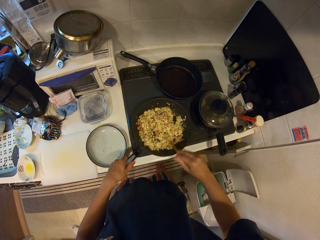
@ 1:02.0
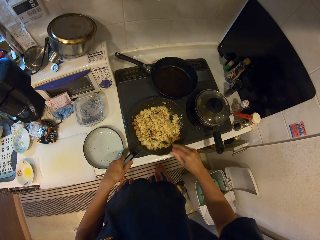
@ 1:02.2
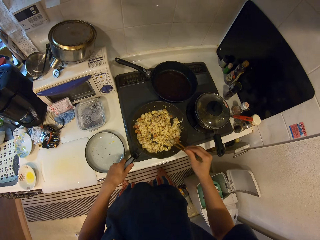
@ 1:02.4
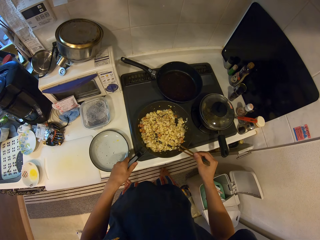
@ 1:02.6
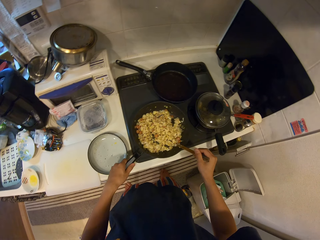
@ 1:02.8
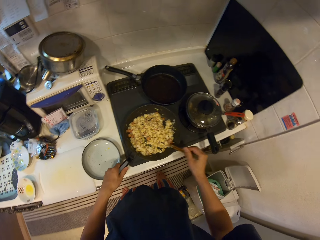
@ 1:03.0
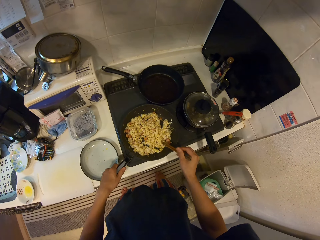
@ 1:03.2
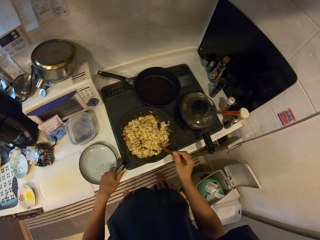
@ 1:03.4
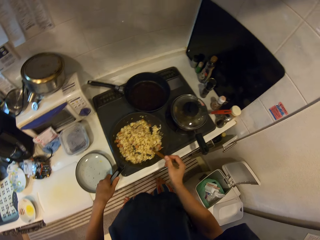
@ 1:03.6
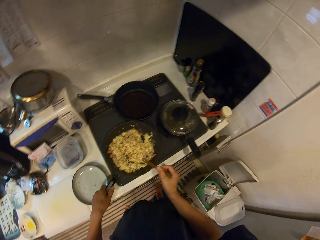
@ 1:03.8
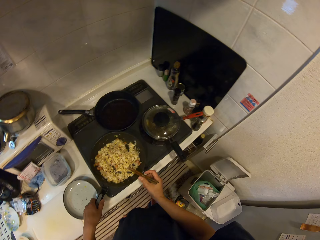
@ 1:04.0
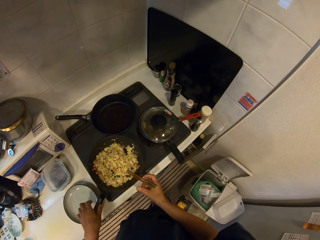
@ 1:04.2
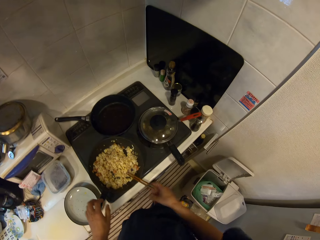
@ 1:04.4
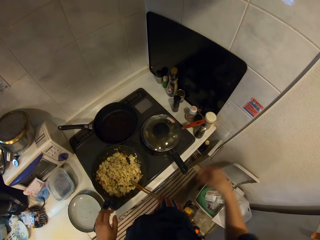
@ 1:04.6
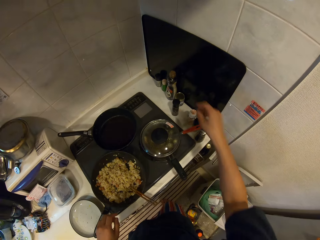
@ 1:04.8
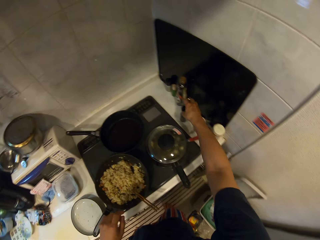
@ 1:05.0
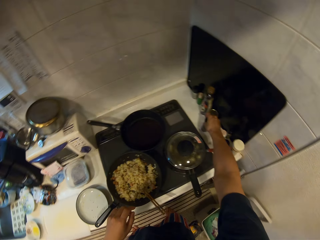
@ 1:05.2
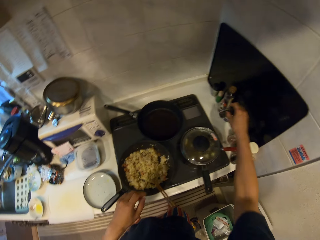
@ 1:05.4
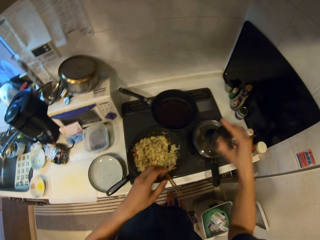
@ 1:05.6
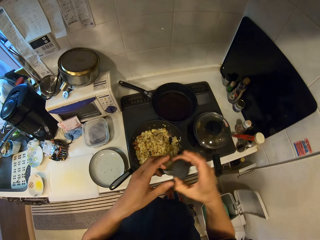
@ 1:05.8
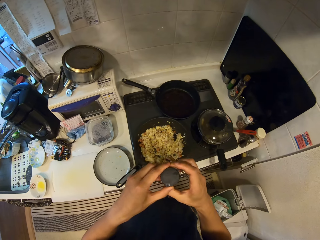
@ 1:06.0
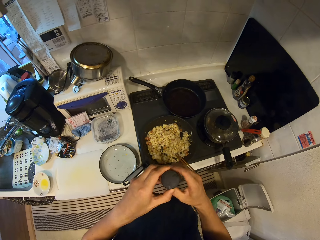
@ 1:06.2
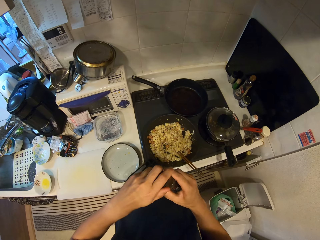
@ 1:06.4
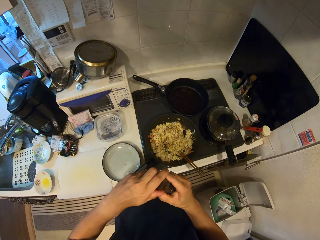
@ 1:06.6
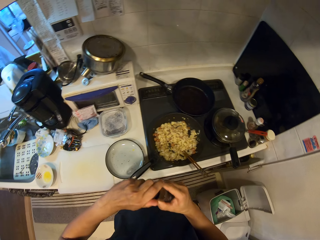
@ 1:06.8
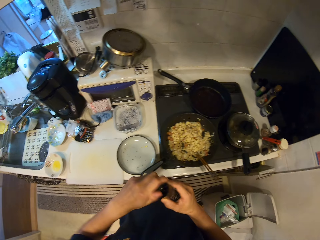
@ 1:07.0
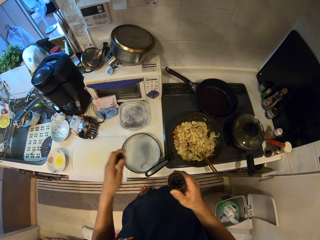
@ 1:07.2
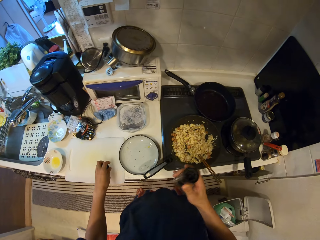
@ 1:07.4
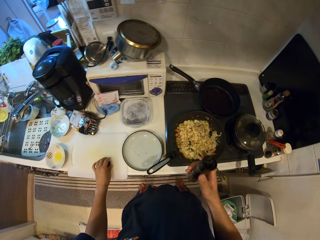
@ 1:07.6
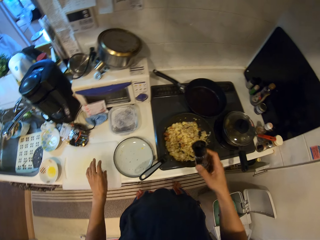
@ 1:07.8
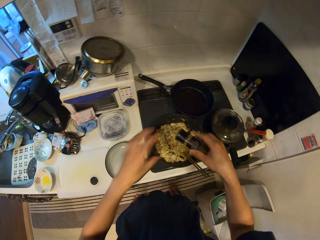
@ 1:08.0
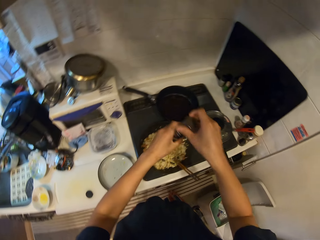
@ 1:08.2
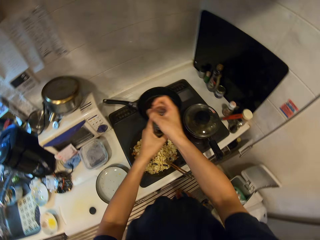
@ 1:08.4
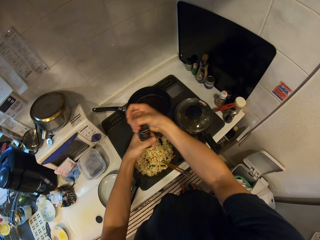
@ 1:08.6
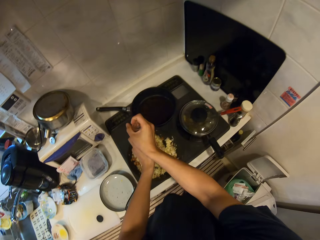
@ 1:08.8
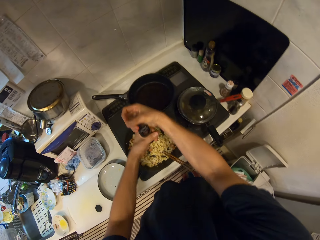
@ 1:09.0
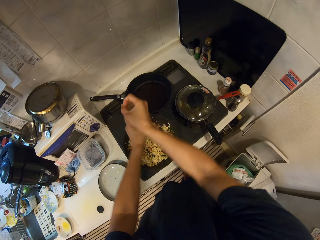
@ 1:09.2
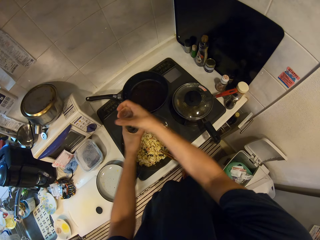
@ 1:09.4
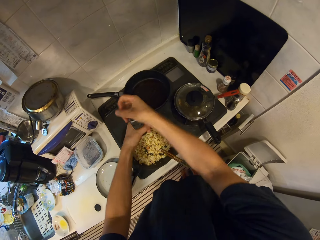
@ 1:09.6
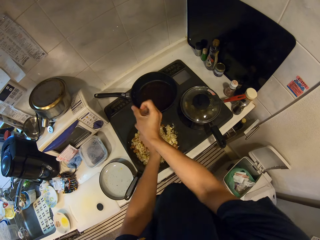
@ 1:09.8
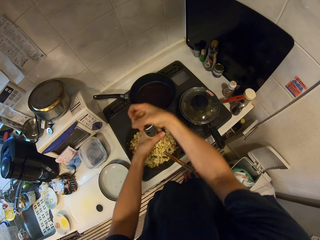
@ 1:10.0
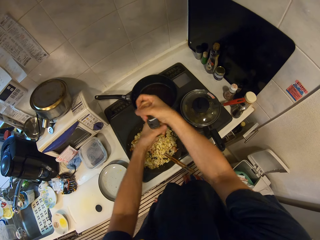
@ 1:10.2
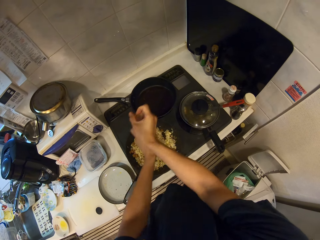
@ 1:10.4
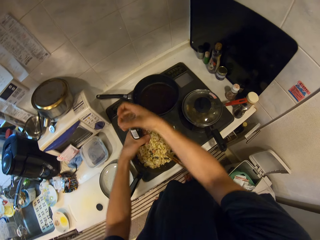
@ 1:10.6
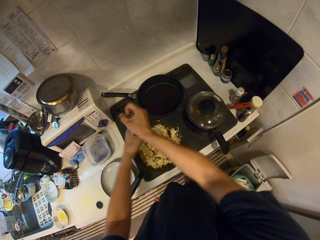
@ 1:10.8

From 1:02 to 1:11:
The camera wearer shakes the cooking sticks. They knock the food sticks on the pan. They place the cooking sticks in the pan. They lift their hands up. They hold a tin or bottle. They pick up the bottle. They hold the tin with both hands and lift the tin up. They open the tin. They lift the tin up. They put the lid on a chopping board. They hold the tin. They put the pepper on the food.

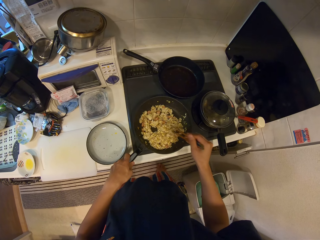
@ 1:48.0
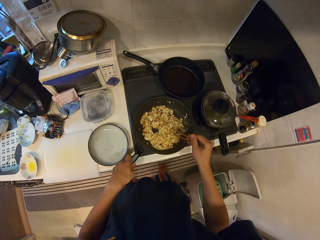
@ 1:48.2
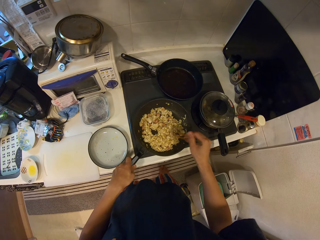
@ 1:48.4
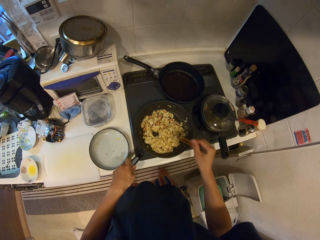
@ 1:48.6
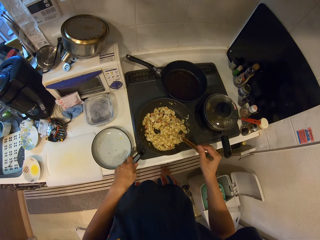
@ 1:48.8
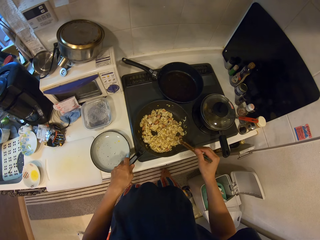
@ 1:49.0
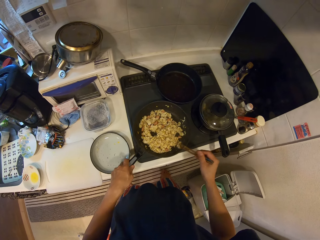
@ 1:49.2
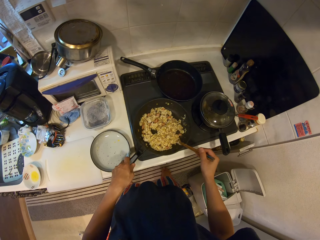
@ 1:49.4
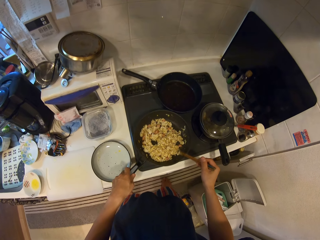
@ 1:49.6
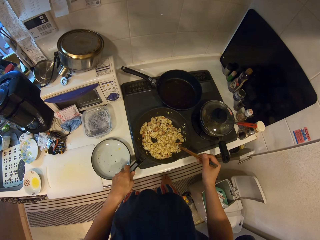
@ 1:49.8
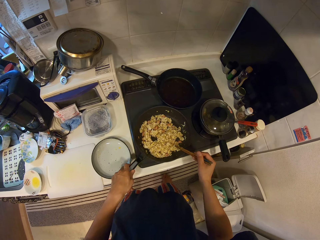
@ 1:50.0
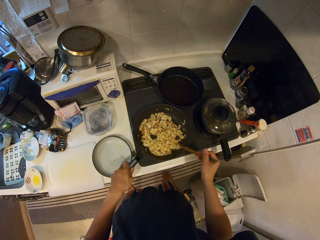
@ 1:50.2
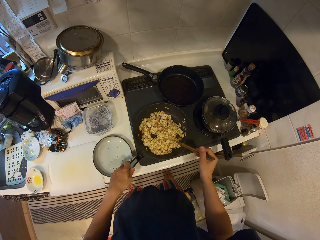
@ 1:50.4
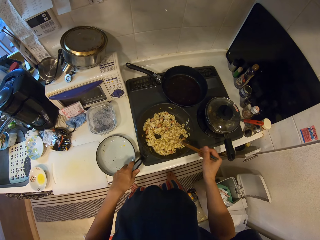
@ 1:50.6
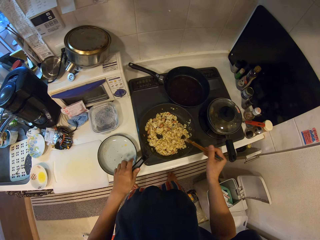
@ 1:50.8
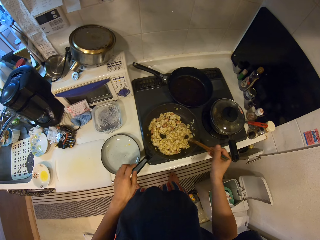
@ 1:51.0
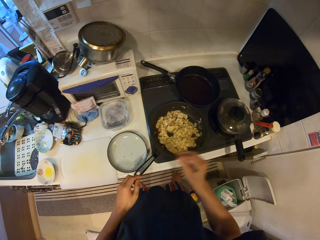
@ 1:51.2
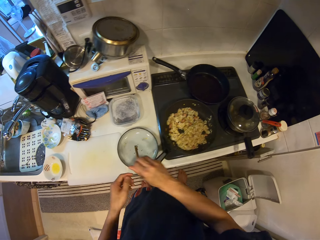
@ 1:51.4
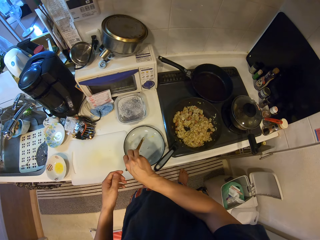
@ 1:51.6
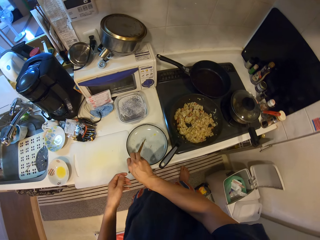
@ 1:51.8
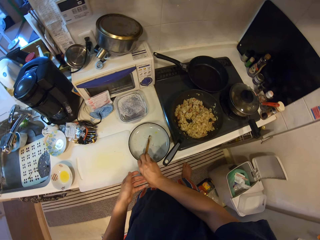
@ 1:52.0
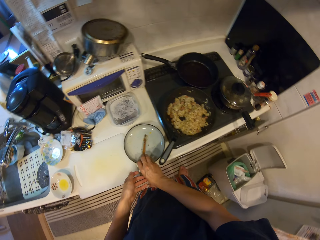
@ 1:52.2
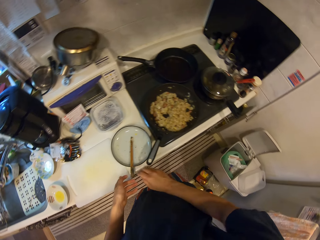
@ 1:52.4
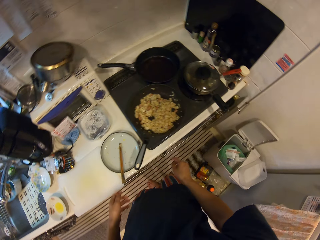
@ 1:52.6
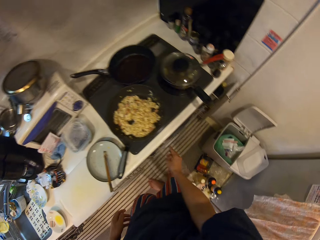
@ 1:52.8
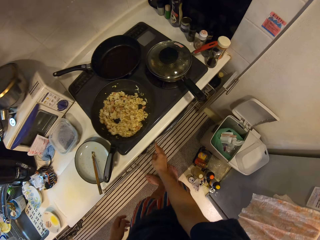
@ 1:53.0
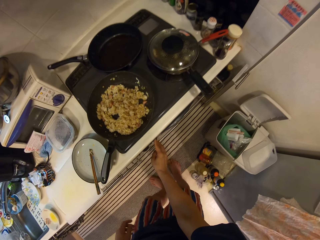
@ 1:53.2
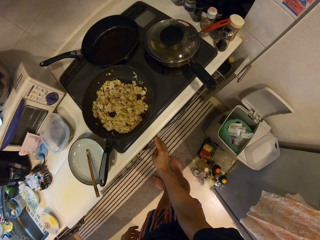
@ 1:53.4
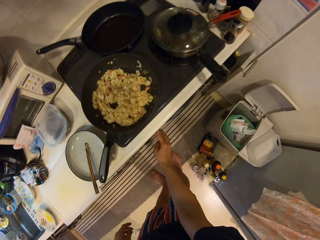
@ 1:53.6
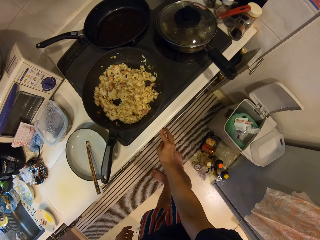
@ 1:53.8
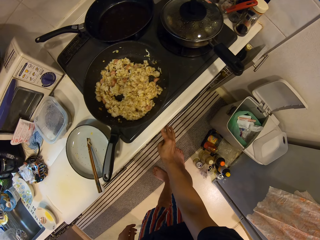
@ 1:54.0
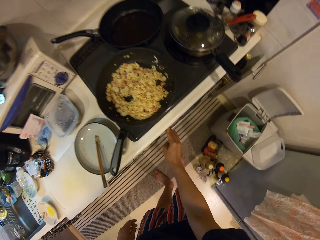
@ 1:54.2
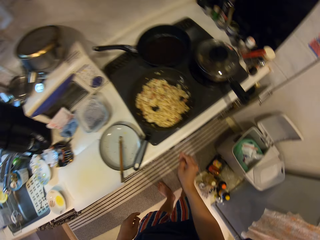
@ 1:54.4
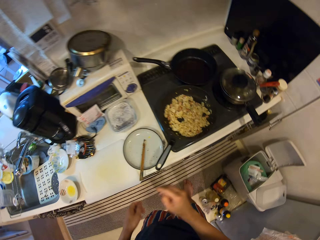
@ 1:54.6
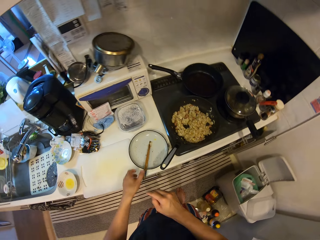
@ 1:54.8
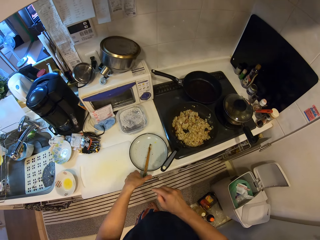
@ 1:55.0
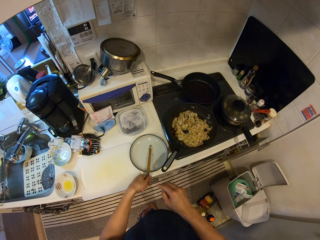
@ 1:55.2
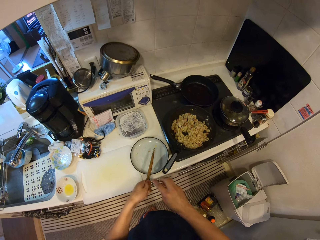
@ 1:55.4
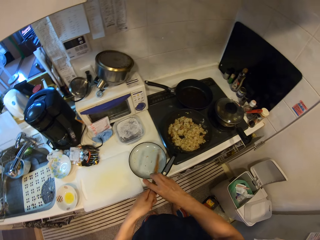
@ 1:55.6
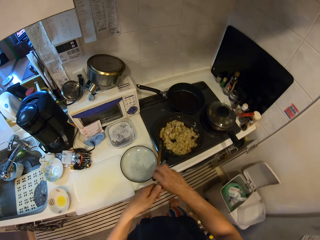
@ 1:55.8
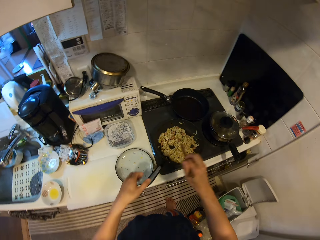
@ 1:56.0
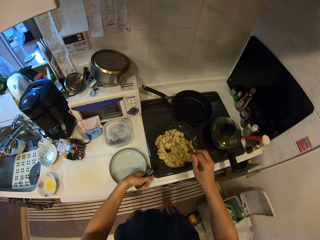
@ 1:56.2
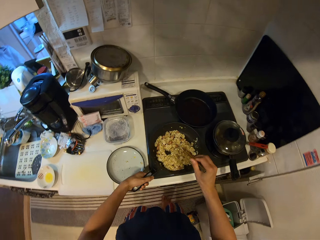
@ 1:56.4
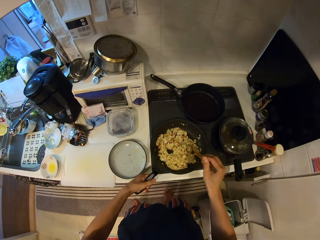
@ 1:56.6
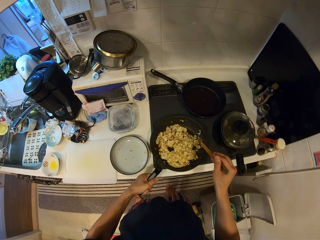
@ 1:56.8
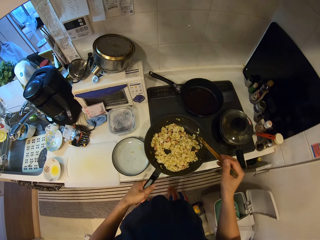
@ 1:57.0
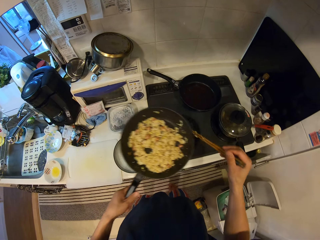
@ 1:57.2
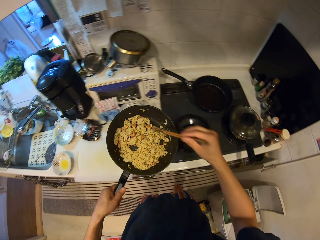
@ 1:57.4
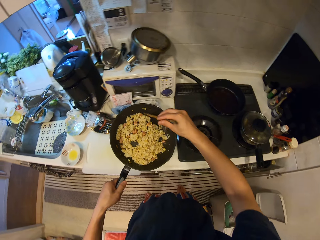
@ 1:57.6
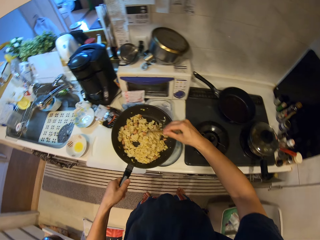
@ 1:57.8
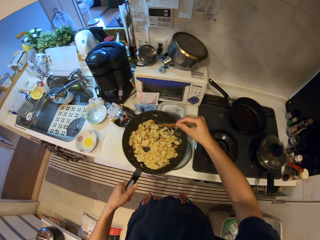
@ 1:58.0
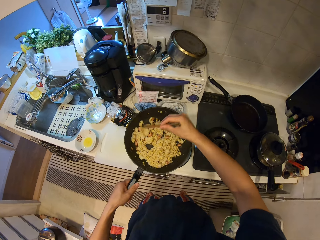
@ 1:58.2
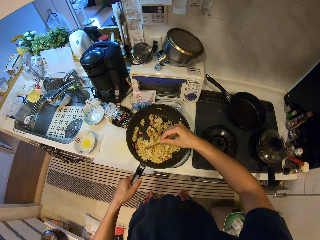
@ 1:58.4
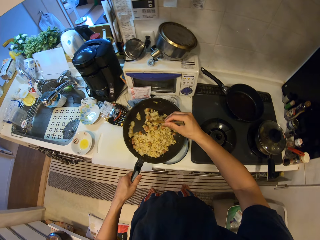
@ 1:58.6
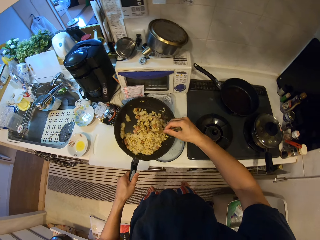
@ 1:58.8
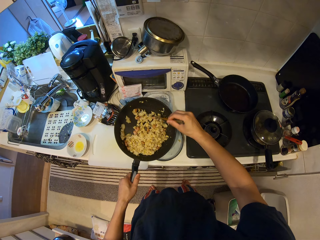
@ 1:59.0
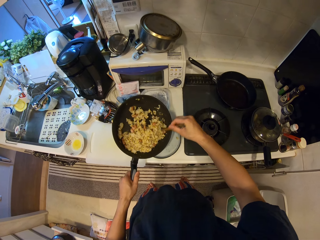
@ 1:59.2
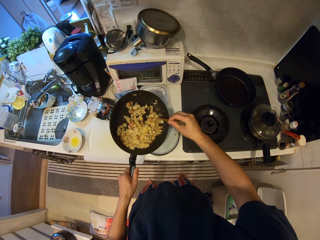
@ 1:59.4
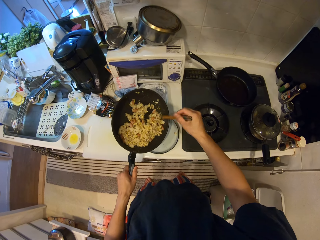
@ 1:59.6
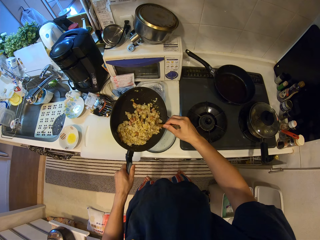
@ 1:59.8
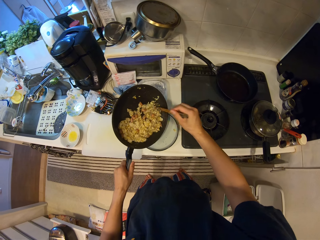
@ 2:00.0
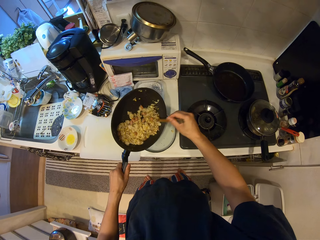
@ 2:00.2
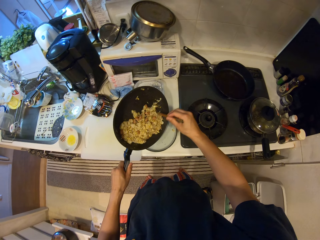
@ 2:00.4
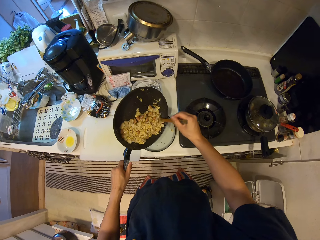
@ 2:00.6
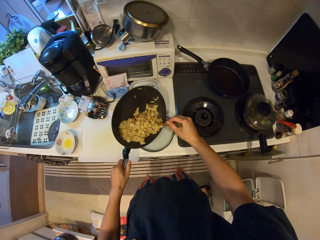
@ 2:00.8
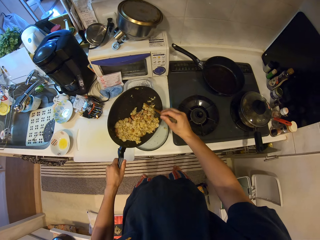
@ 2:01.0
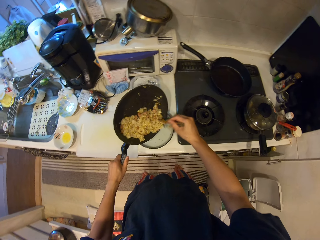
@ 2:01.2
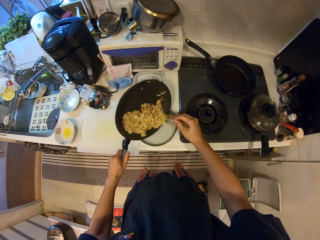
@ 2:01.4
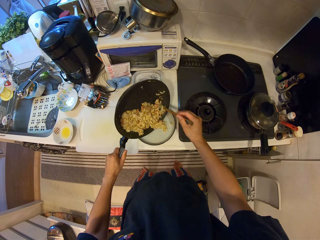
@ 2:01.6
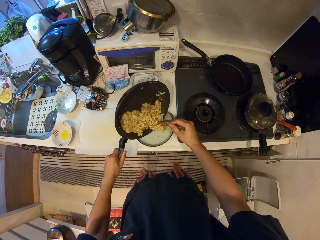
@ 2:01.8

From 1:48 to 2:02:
The camera wearer knocks the stick on the pan. They shake the cooking sticks. They place the sticks on the plate. They lift the stick up and lift their hand up. They move their hand towards the stove and put their hands down. They turn off the cooker. They move their hands towards the plate and lift their hand up. They hold the stick on the right hand, lift the sticks up and hold the sticks. They pick up the cooking sticks. They stir the food and hold the pan. They pick up the pan. They lift the pan up and lift the sticks up. They stir the food. They put the food on the plate.
